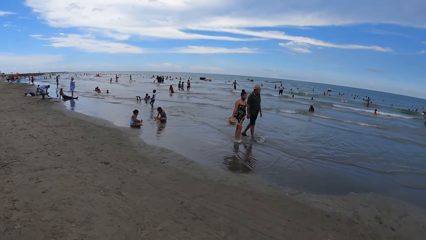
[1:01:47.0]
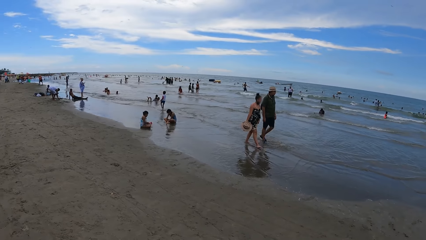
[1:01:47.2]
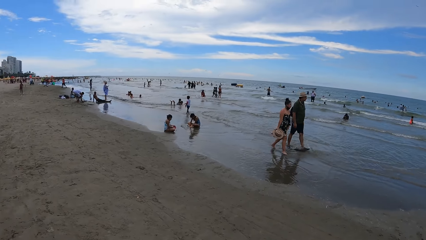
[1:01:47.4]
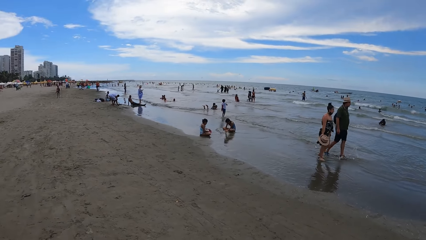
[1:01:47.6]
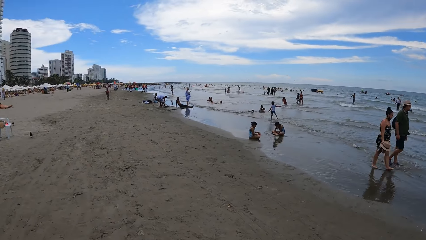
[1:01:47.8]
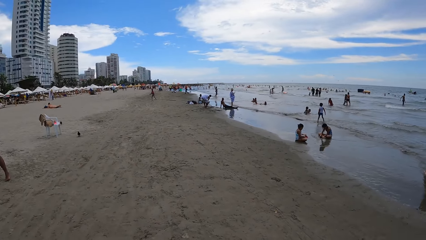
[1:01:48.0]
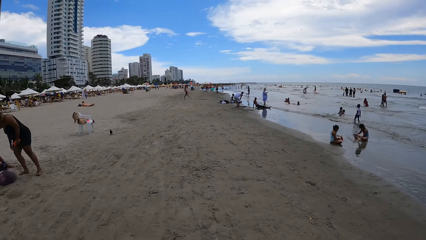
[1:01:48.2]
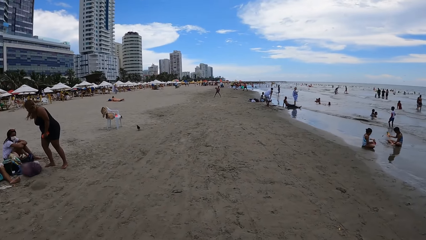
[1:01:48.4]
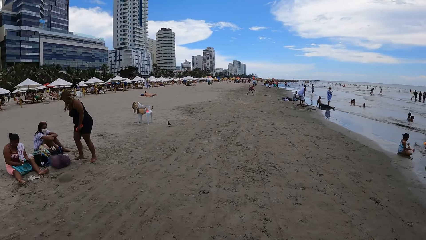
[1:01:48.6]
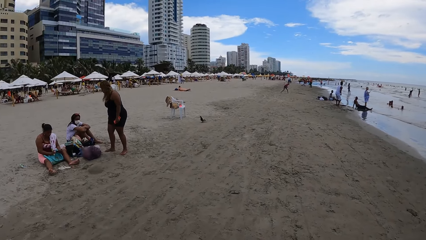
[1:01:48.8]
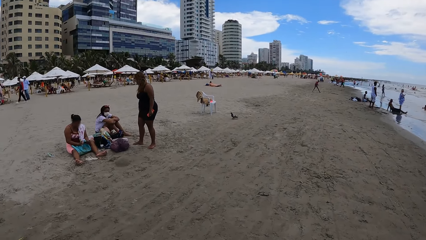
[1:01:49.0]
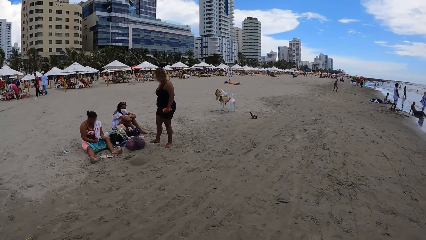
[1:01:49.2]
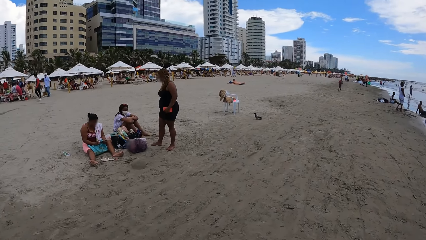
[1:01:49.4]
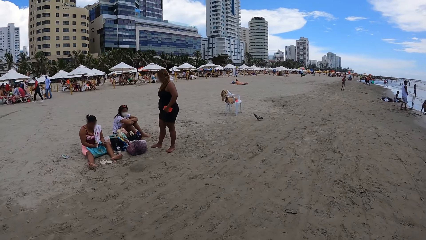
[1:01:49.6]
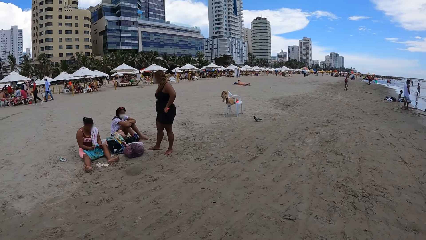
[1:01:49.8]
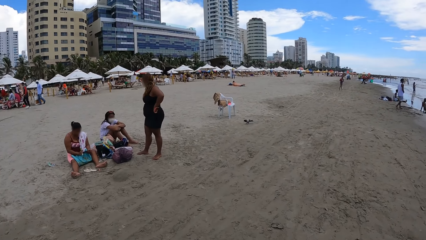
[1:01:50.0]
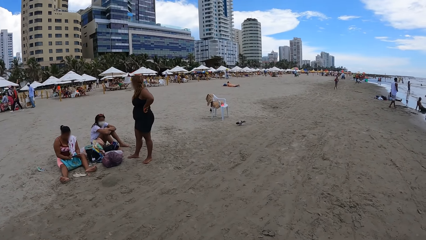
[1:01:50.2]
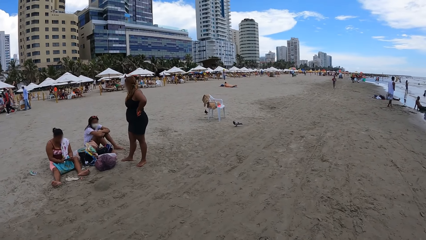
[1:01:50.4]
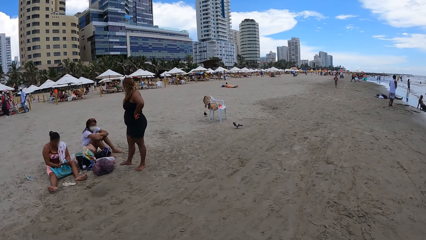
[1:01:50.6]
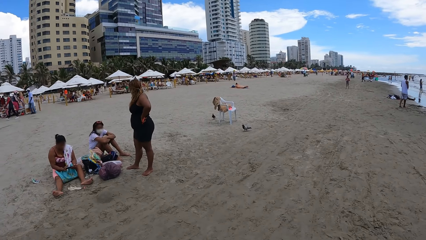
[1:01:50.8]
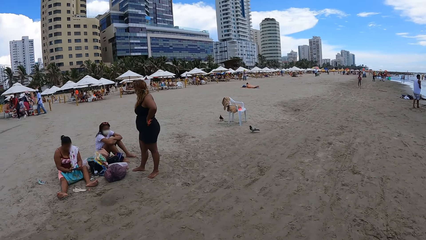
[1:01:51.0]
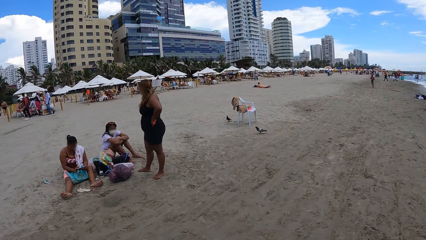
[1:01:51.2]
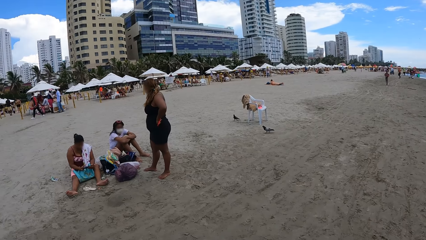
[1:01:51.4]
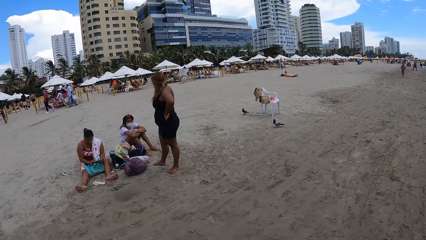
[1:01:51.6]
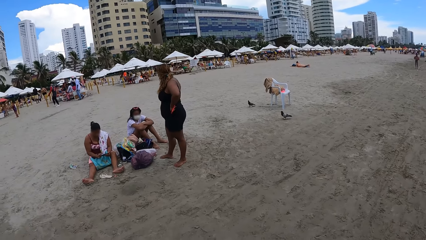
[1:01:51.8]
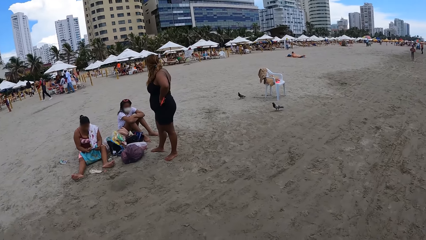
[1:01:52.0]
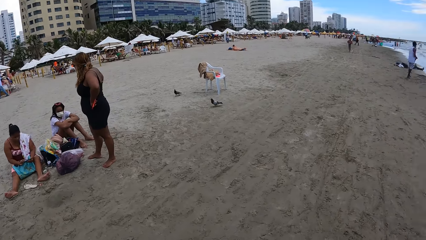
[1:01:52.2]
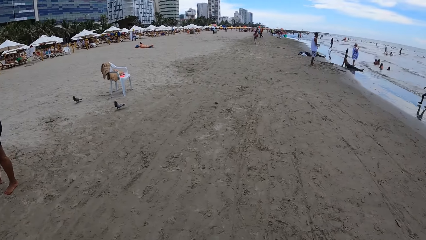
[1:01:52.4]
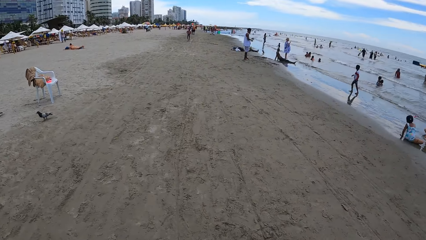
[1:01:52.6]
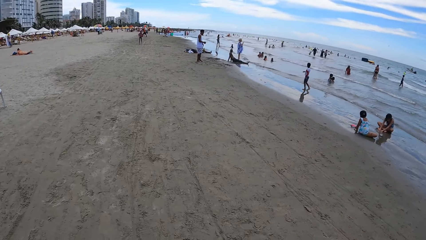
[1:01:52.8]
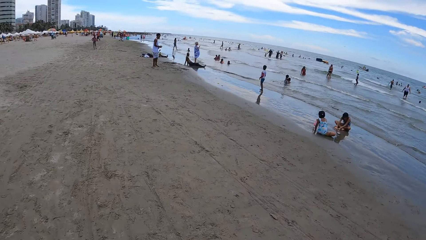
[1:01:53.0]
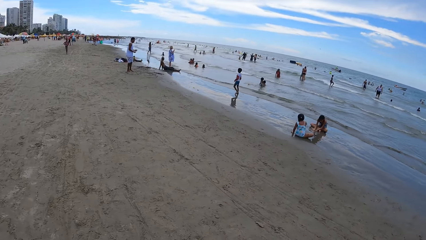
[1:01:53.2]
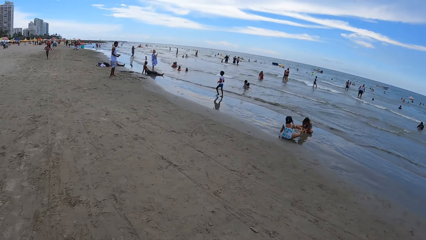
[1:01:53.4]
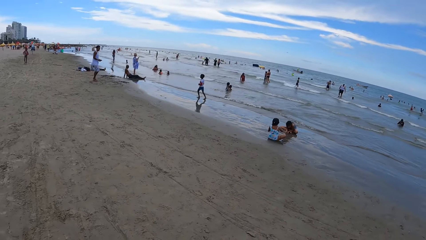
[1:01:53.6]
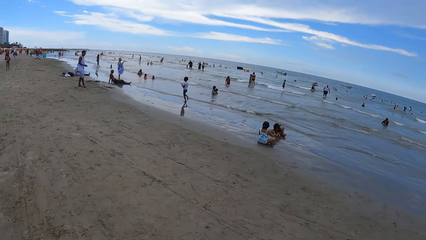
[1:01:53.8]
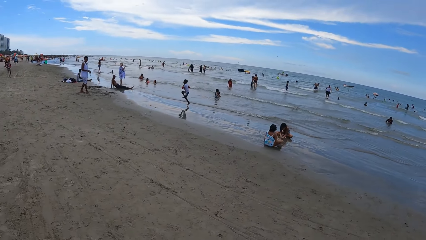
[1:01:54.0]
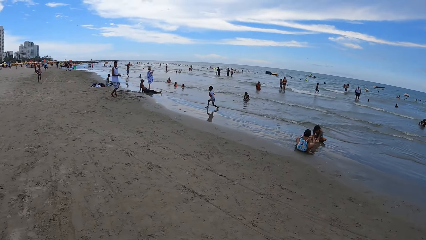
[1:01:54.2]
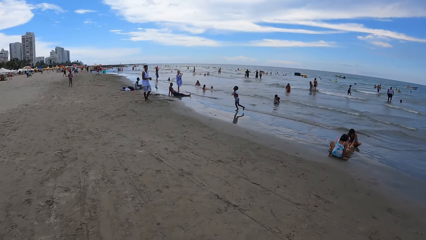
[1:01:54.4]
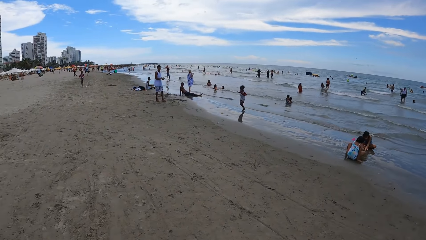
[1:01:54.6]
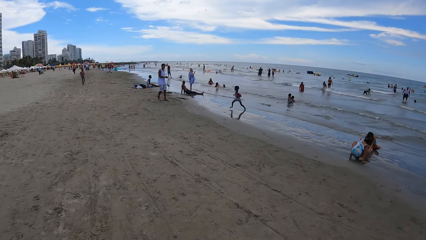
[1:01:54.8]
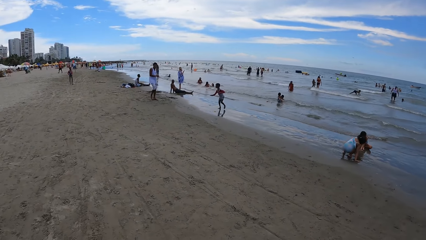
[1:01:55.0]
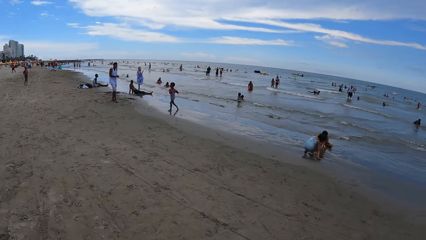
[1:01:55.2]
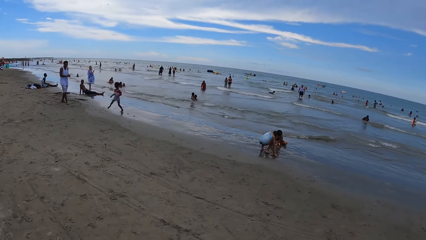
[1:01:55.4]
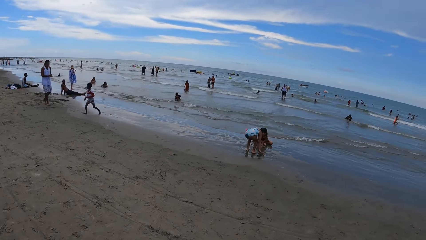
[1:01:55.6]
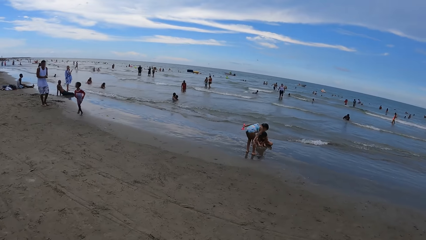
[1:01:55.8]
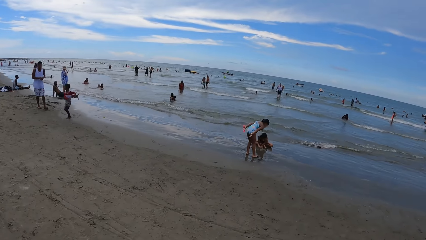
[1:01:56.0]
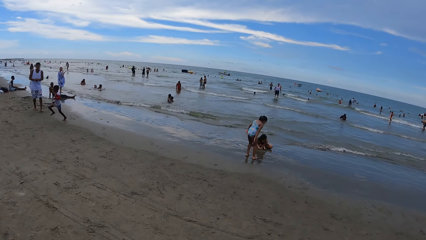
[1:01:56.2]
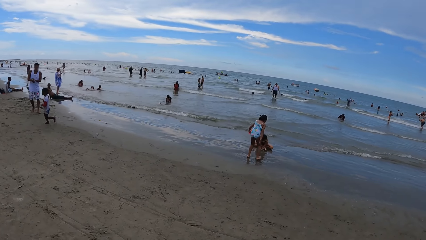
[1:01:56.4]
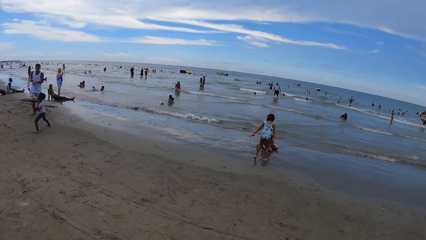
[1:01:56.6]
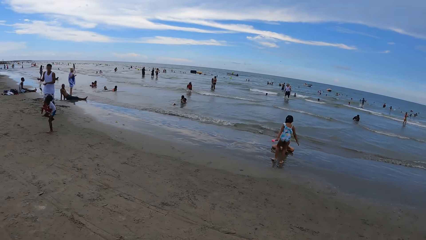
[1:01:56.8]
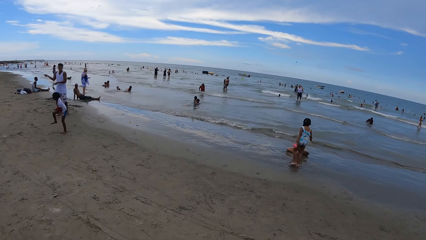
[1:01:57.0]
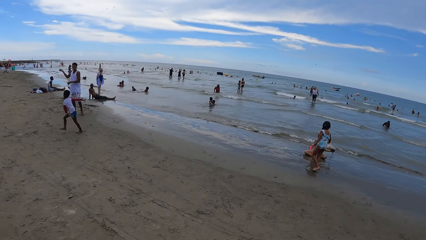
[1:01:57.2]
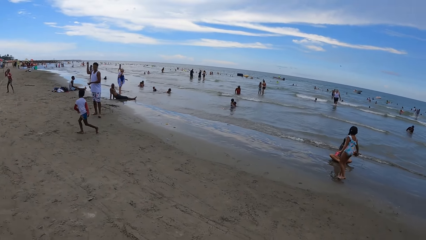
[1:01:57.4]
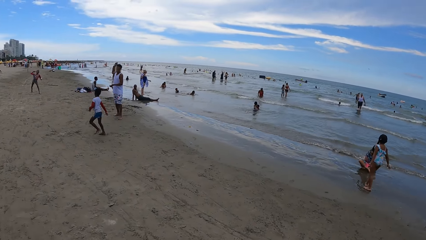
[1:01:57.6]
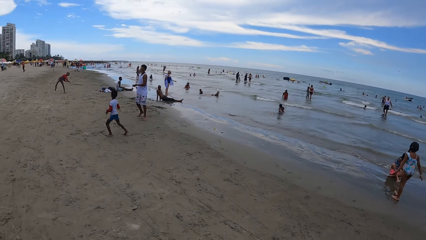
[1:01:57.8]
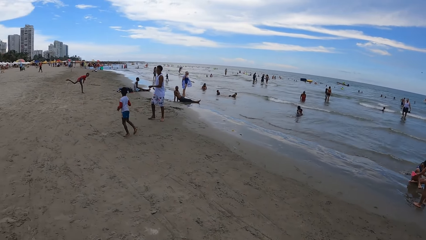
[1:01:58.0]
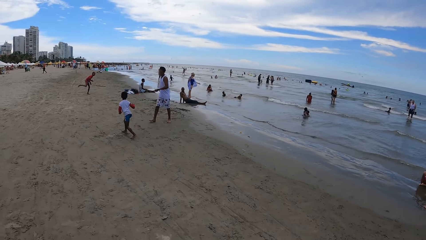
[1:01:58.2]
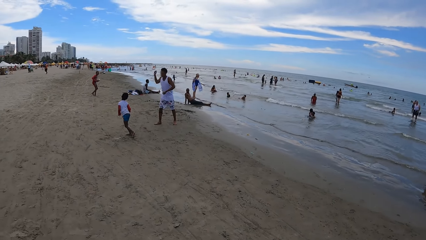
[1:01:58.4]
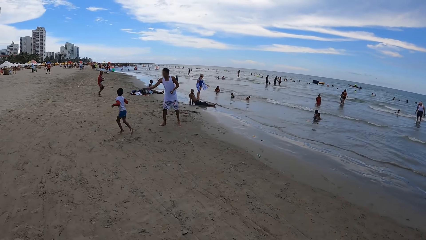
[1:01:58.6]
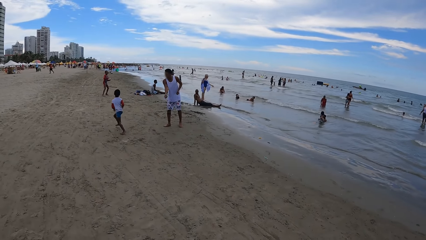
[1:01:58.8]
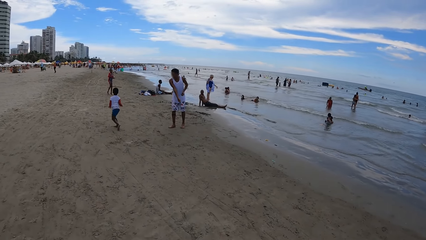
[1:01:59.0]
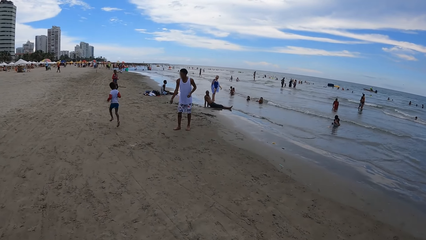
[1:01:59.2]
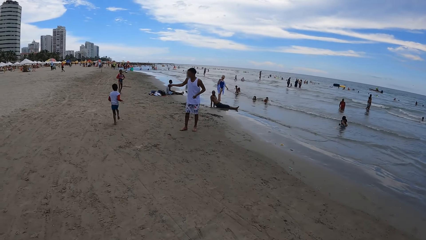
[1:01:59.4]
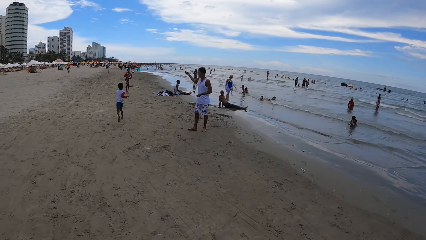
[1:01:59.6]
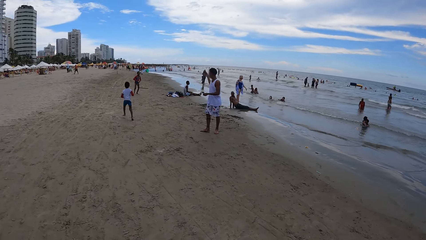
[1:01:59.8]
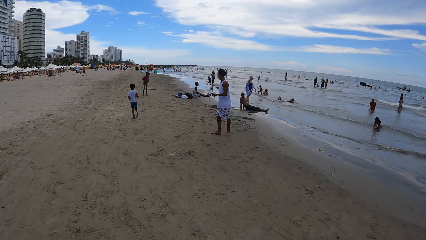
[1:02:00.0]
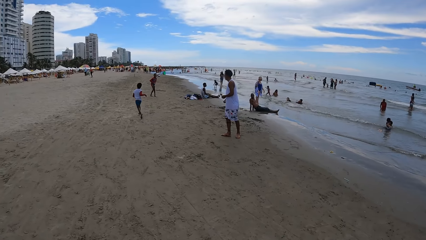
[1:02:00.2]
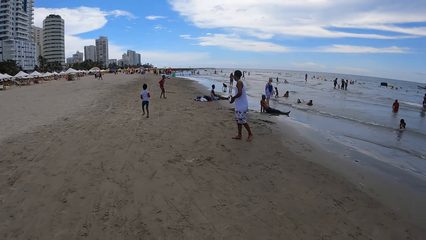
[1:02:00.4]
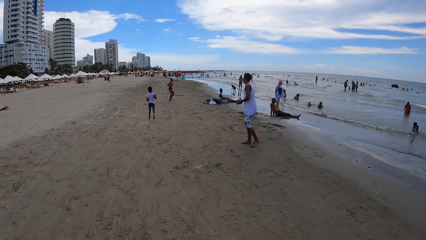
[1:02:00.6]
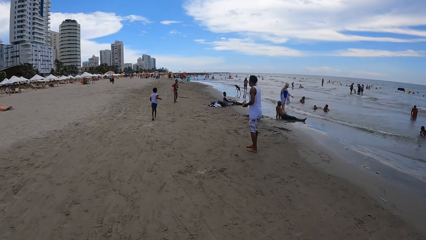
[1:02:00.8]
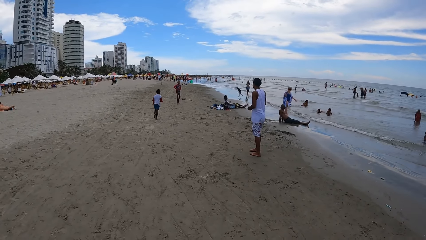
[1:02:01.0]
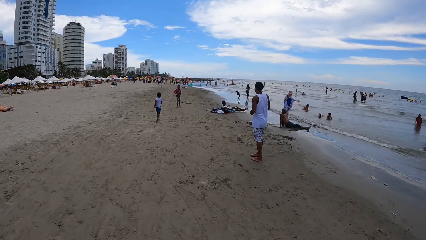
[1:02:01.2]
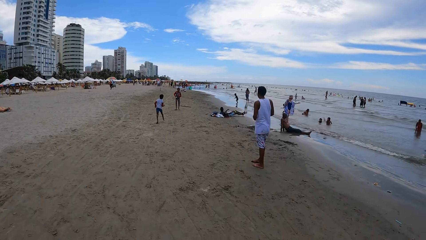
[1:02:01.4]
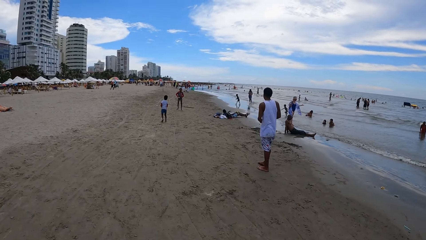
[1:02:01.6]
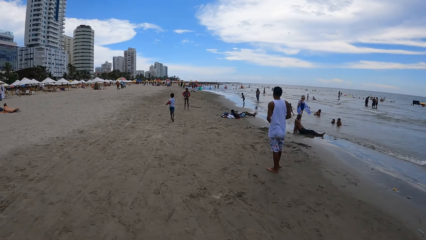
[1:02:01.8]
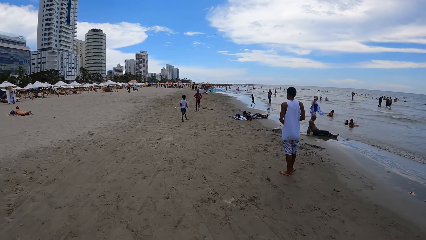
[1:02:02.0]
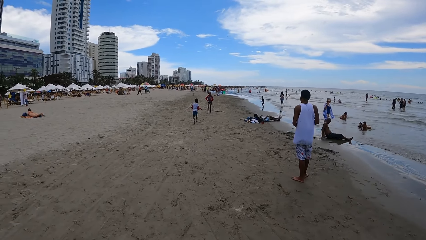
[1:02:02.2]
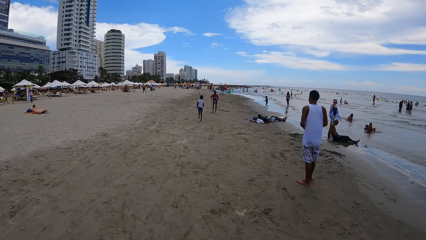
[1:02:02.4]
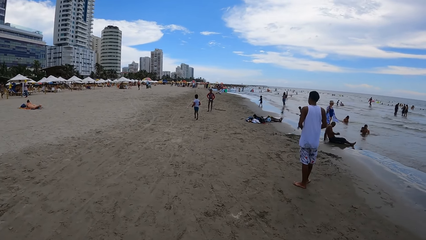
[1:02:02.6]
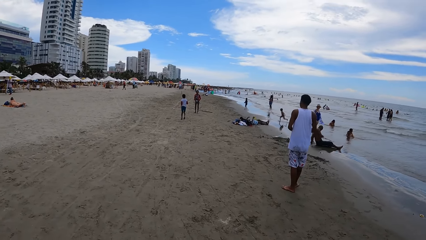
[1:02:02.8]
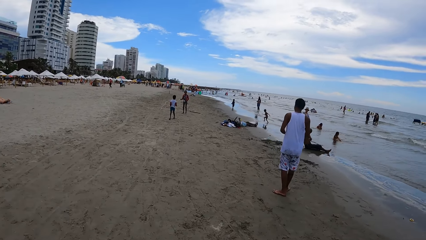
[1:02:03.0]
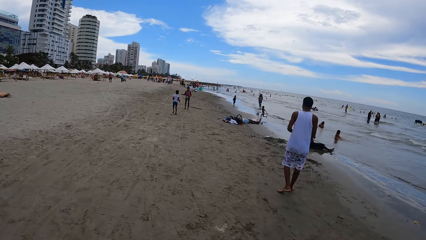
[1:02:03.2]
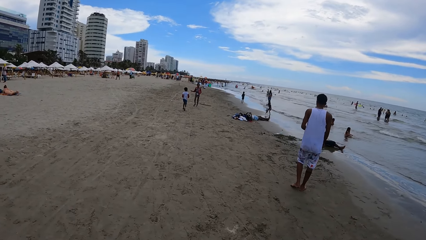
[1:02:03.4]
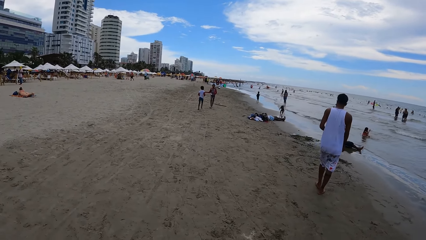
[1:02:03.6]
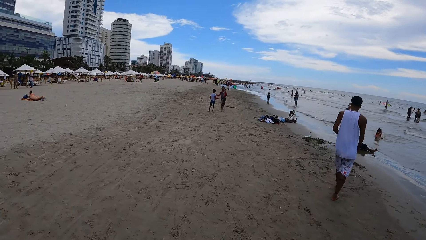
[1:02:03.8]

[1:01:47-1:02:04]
The camera wearer walks along the beach. They look round. They walk along the beach.
